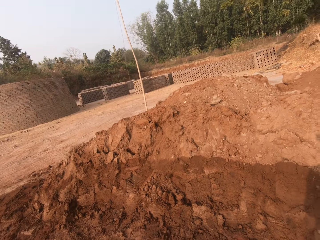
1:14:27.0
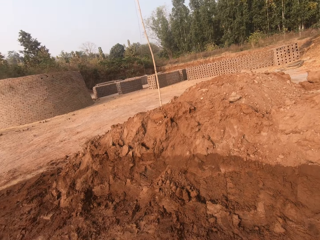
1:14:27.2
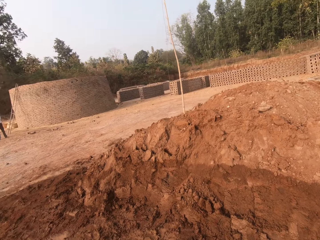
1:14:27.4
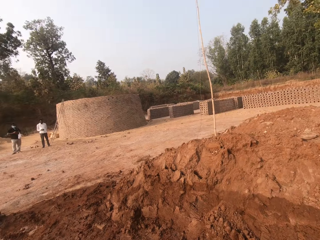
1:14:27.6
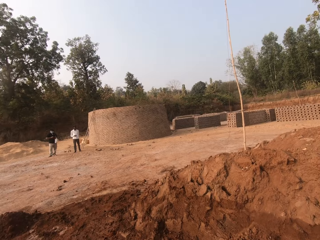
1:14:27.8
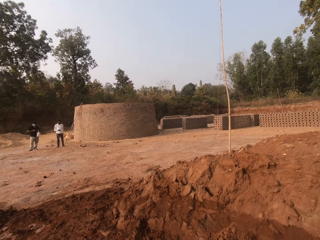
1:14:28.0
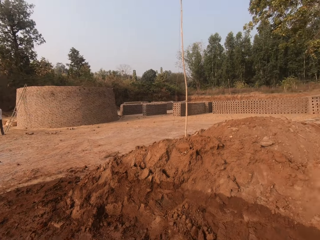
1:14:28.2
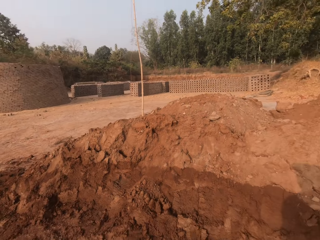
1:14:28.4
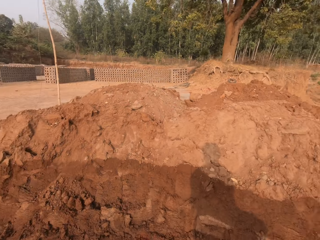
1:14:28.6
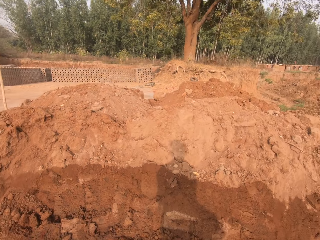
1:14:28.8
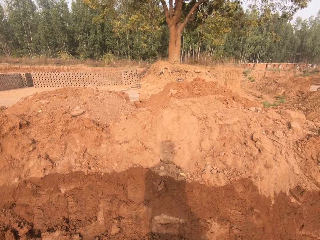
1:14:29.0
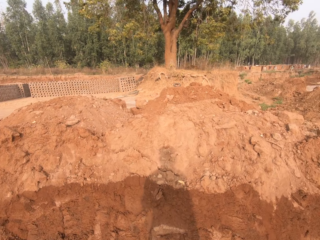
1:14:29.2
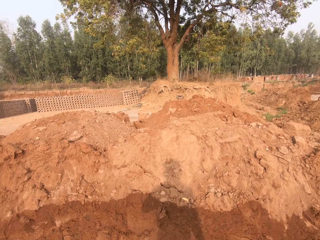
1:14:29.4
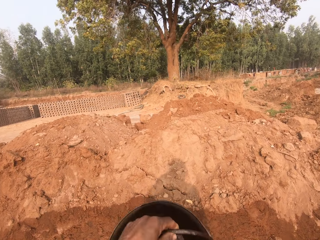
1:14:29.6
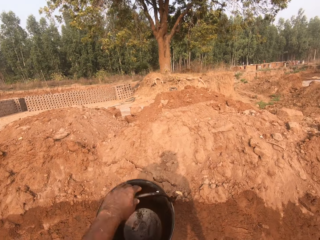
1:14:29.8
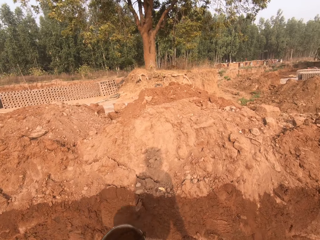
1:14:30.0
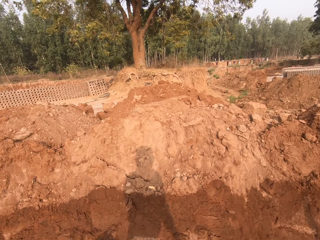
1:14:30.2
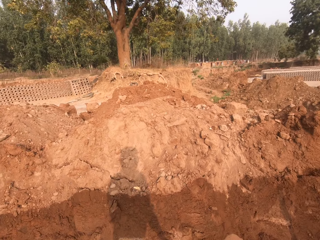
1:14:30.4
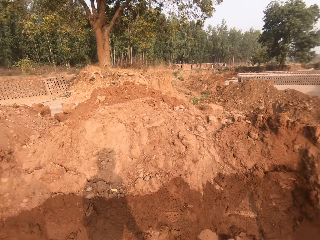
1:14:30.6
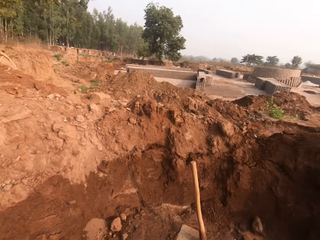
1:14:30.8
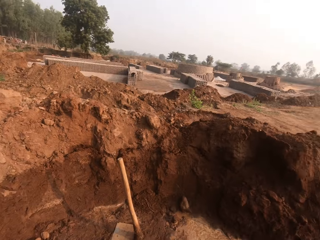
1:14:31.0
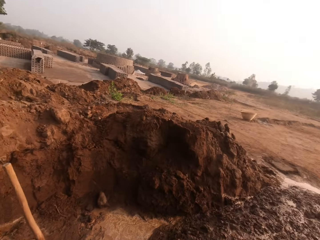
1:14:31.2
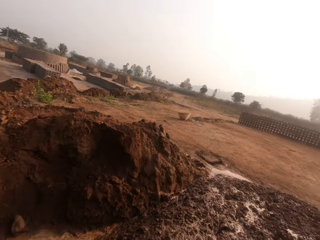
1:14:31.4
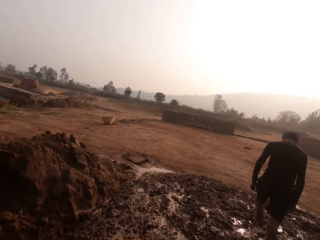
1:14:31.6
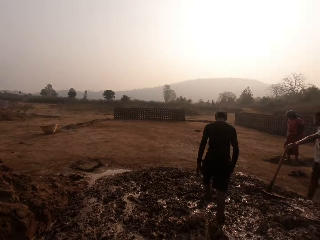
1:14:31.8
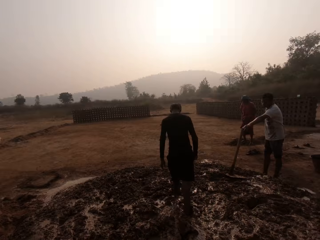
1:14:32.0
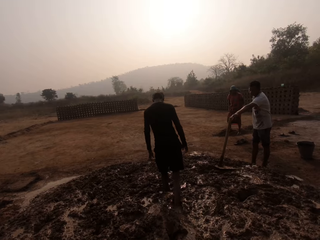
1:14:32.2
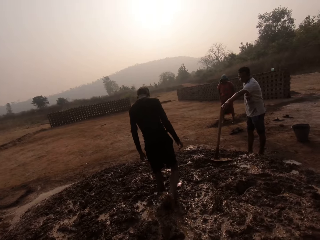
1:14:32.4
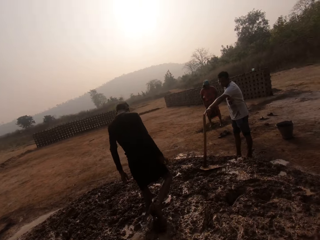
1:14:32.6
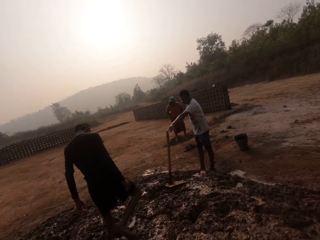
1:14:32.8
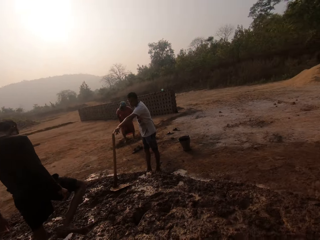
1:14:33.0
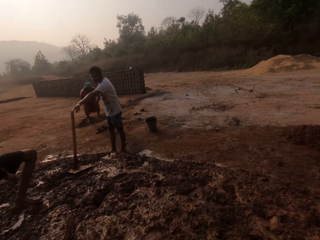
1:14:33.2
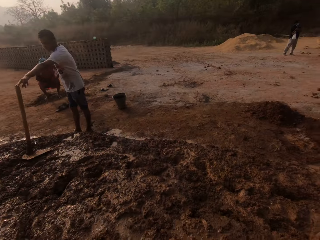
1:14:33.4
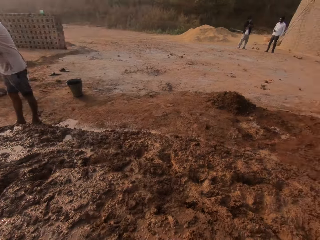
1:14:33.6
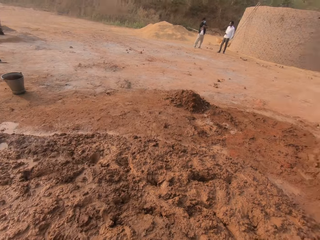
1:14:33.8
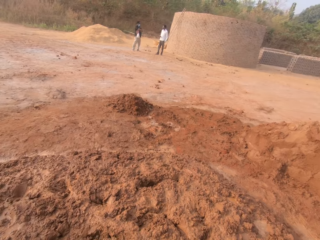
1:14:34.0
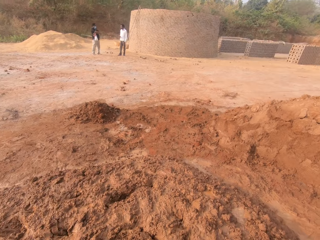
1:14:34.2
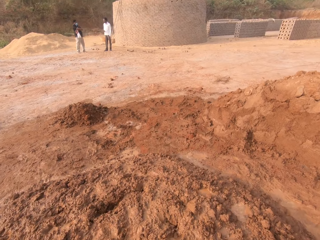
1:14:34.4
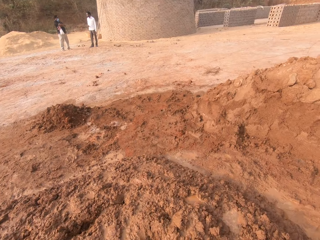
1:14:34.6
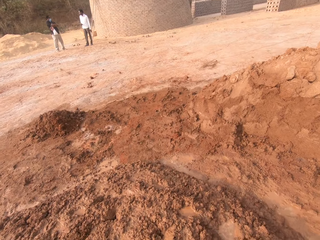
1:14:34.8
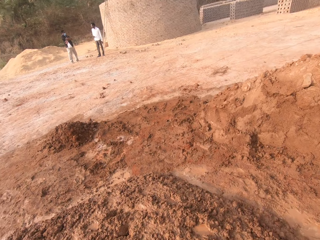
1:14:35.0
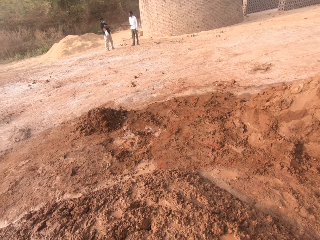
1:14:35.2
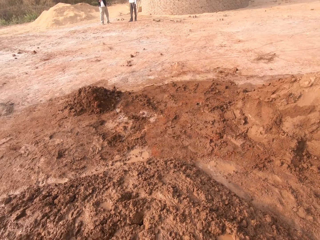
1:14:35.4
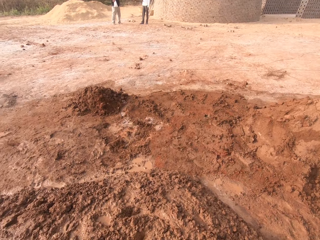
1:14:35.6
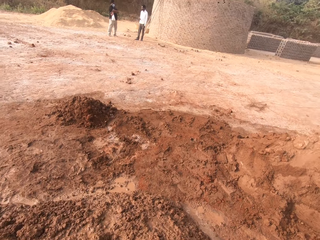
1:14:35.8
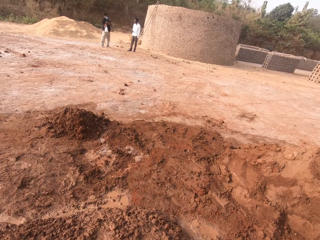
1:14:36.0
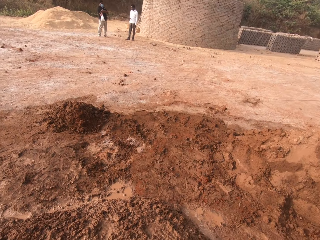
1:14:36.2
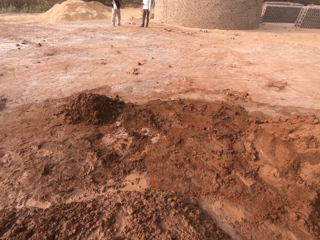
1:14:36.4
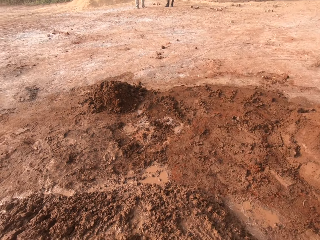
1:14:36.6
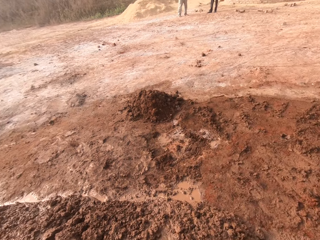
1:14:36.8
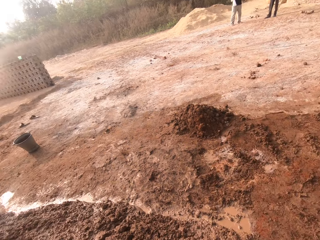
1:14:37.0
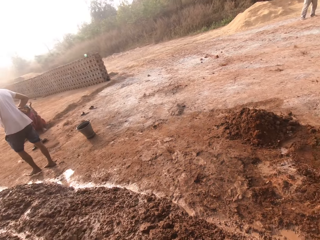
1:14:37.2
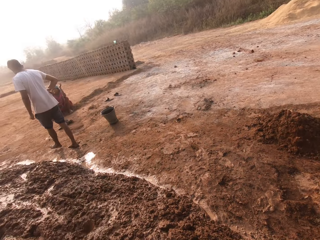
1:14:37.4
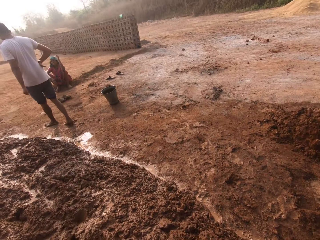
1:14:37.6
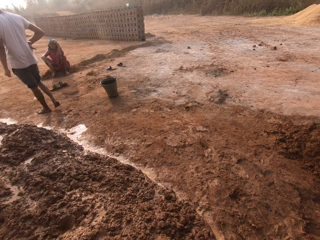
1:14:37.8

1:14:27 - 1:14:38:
The camera wearer looks around.

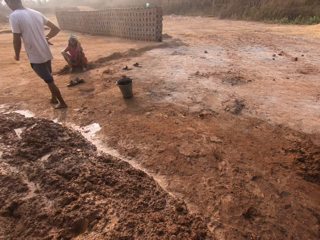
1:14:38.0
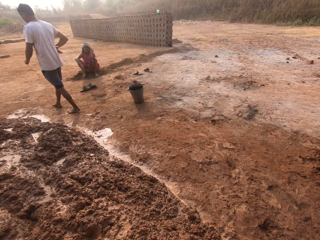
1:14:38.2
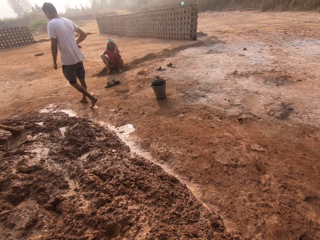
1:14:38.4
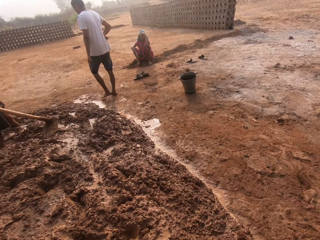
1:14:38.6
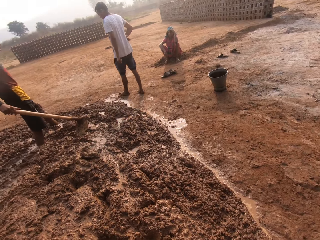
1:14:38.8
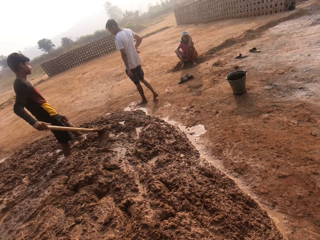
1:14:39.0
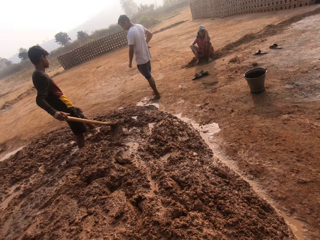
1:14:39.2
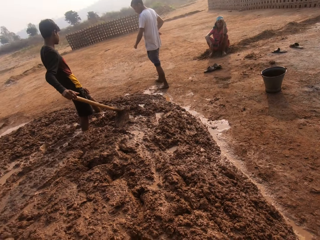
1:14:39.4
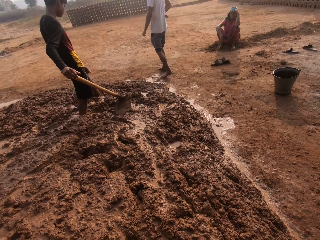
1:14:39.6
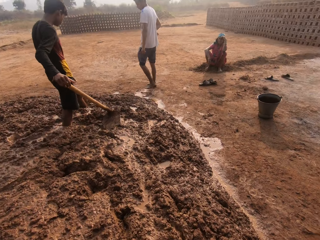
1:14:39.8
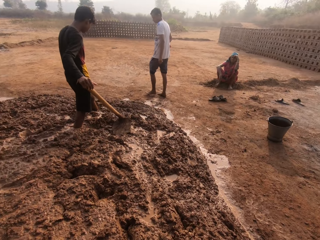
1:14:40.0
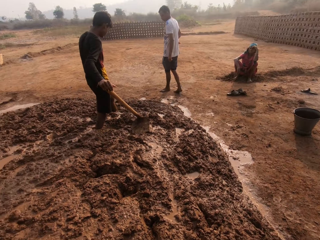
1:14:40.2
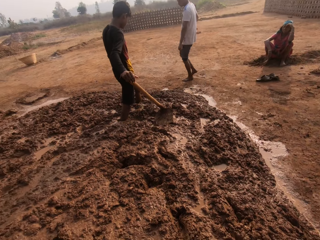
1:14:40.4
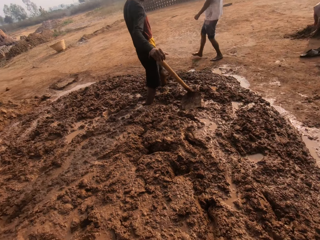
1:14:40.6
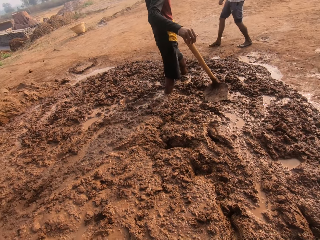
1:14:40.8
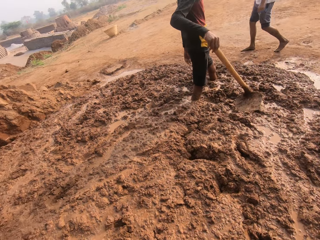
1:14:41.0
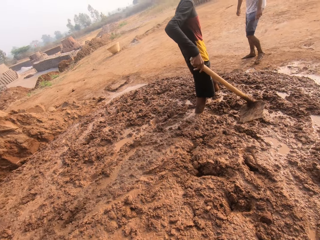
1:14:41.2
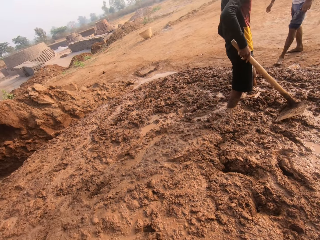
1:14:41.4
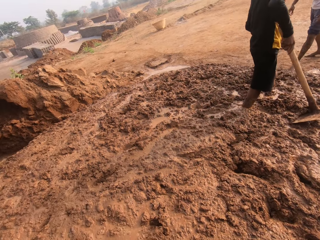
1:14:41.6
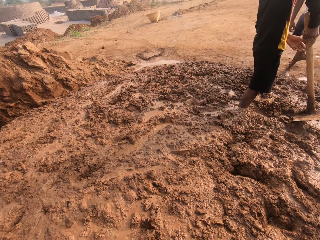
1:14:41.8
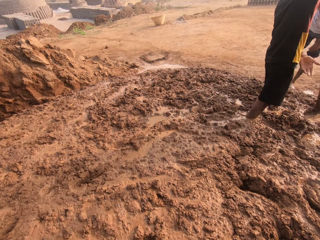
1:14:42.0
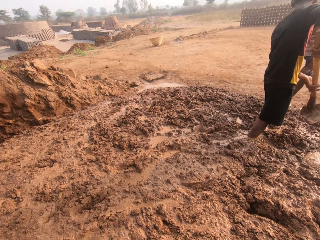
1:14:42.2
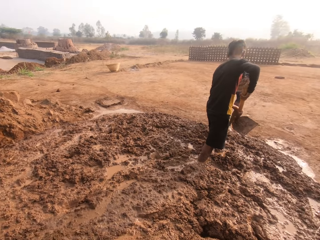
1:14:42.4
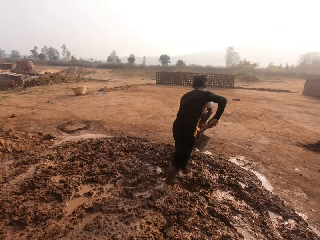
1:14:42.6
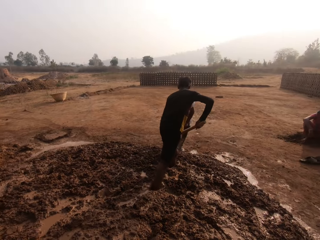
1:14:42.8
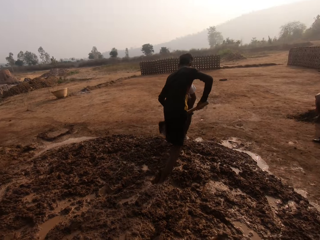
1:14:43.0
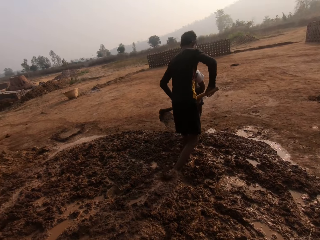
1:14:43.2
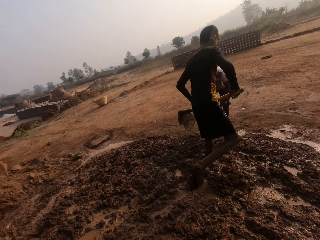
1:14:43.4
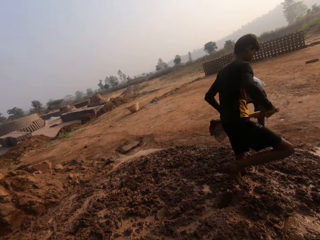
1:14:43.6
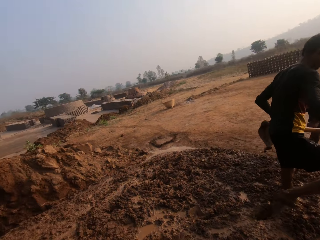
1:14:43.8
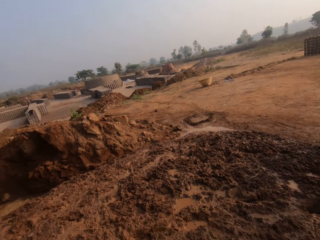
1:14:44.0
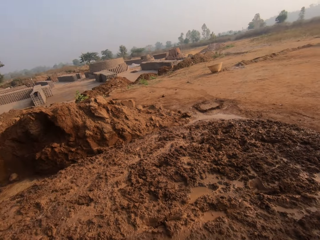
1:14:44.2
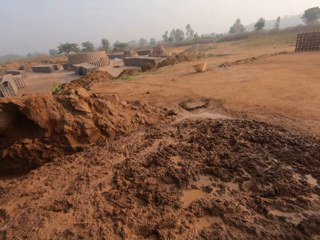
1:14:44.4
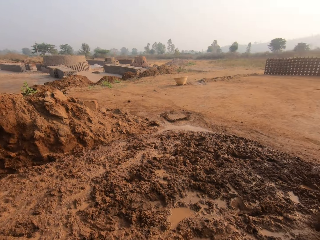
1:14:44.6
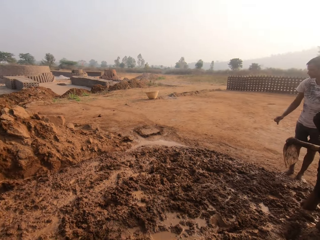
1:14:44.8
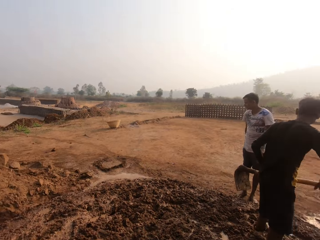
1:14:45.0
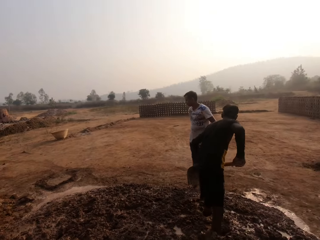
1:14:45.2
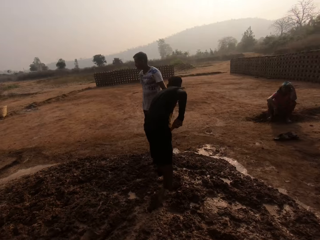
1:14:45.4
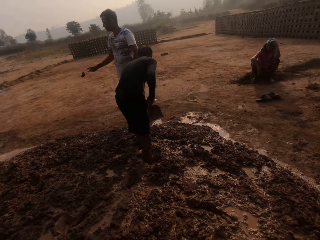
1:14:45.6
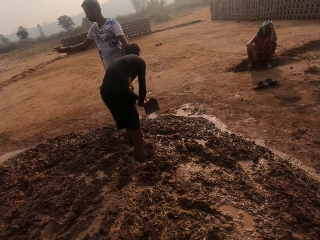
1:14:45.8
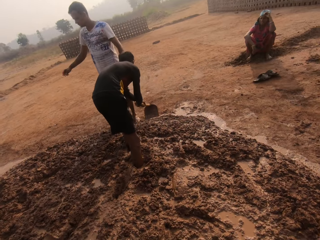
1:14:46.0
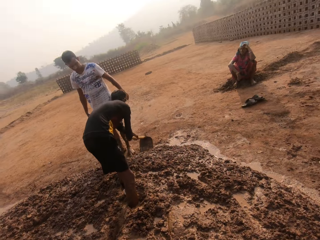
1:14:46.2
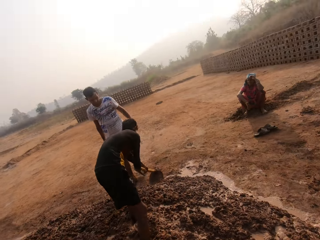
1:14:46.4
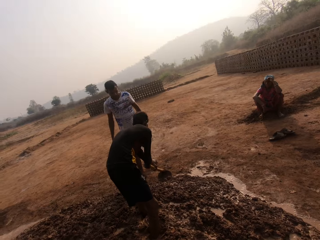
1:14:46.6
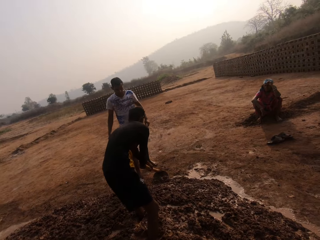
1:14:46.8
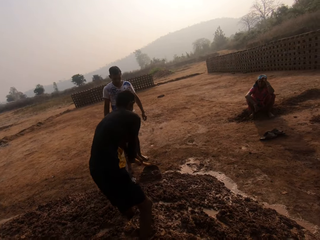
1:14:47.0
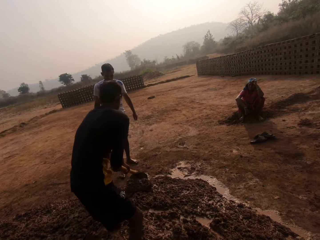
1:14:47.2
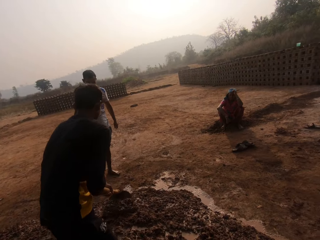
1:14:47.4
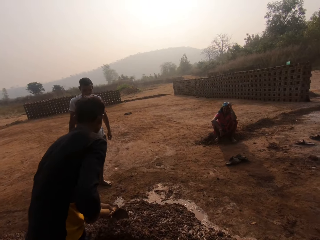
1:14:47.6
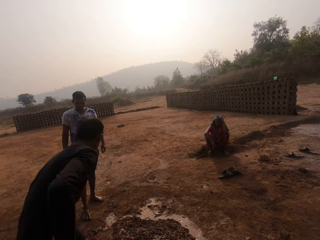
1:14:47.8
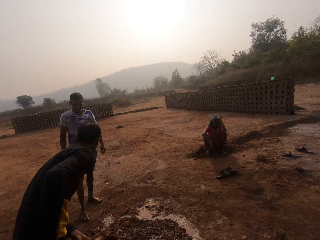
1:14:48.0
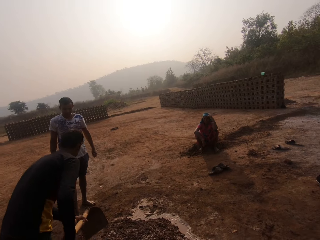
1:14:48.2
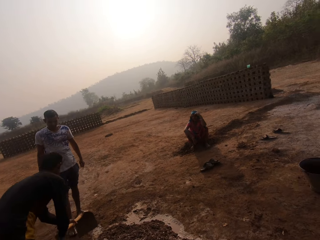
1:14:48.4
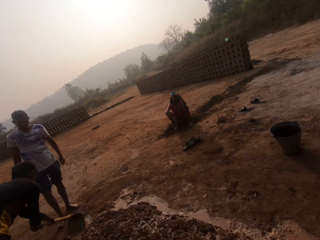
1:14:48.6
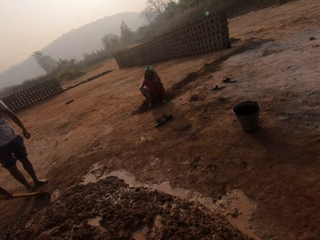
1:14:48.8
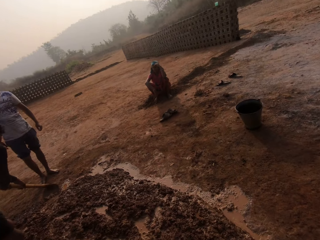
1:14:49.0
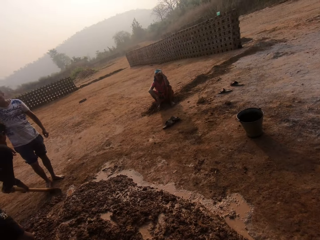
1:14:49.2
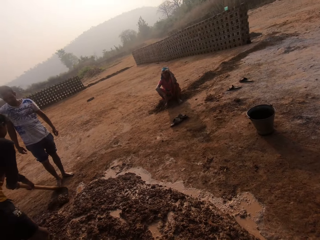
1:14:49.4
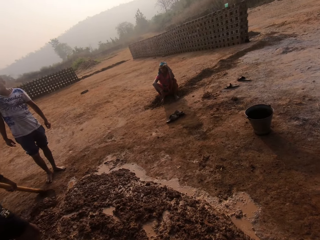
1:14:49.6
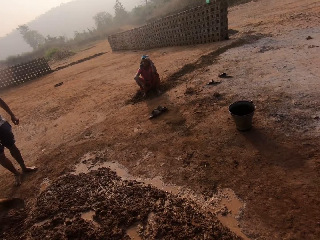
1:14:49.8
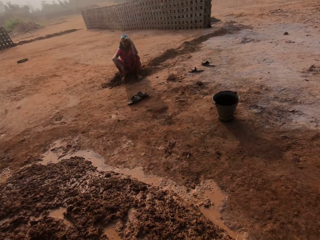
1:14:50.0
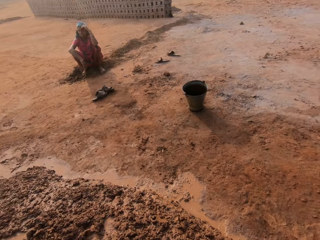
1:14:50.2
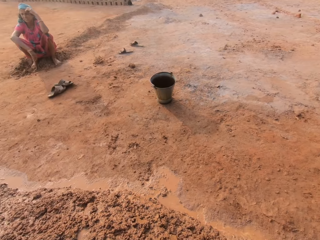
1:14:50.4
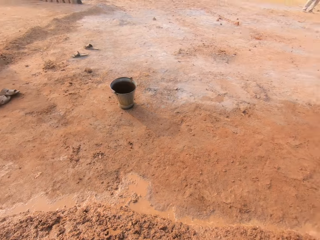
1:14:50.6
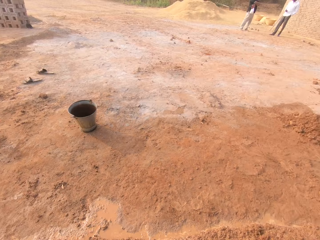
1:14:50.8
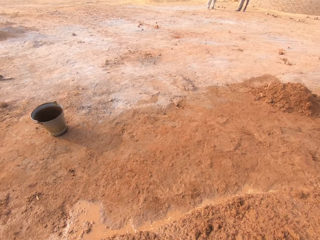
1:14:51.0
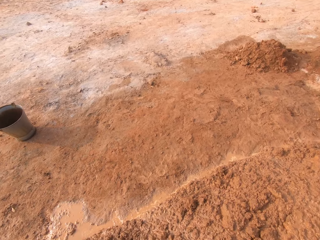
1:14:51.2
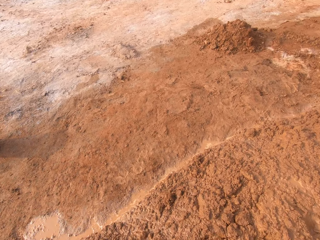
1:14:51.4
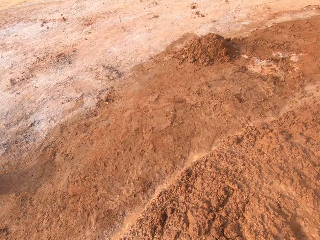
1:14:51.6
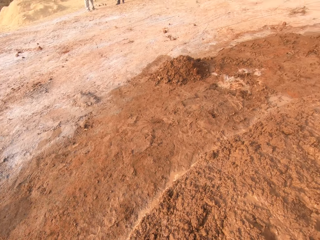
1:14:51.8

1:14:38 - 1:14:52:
The man holds a hoe on the soil with his right hand. The man holds the hoe with both hands. The man tills the soil with the hoe in both hands. The camera wearer looks around.
